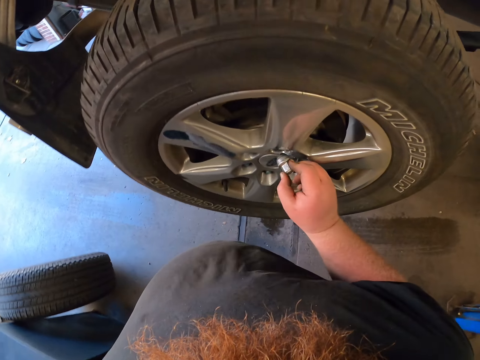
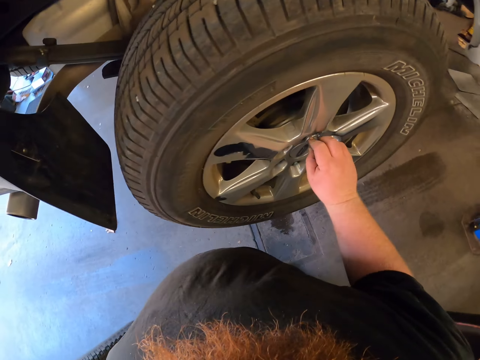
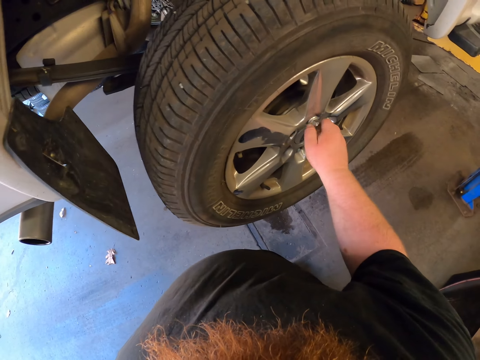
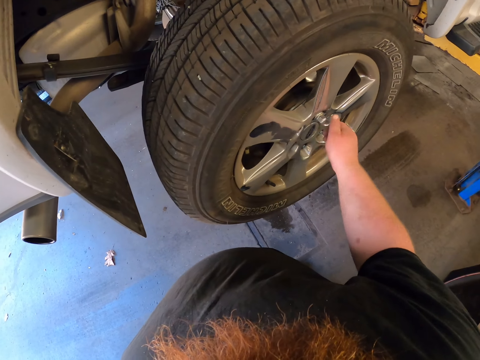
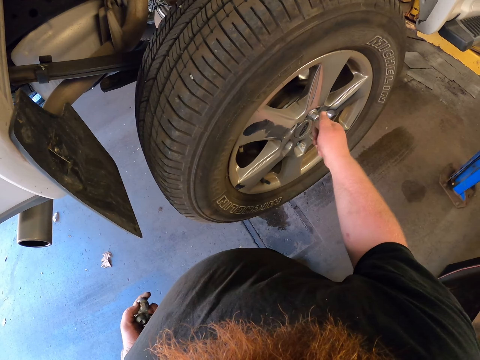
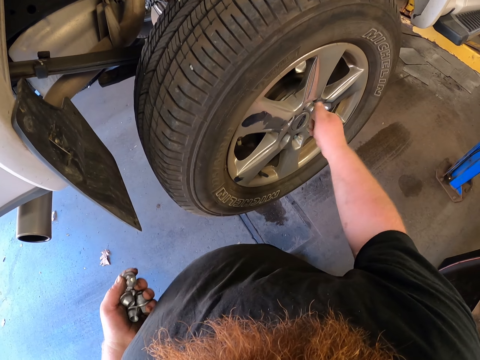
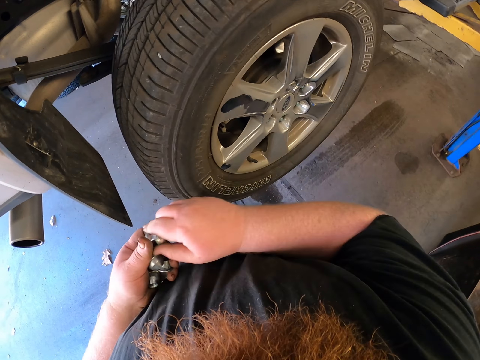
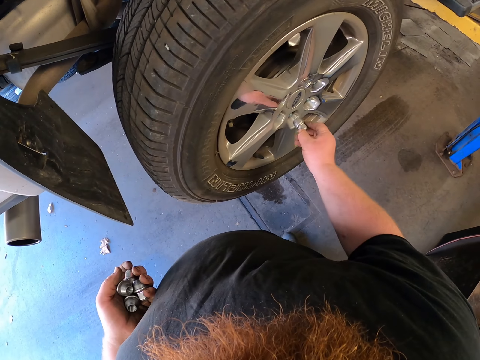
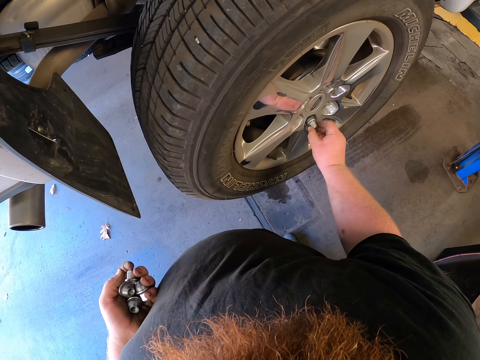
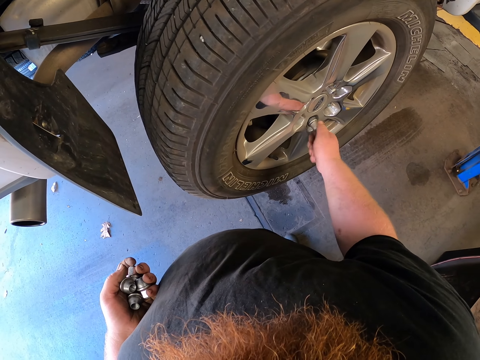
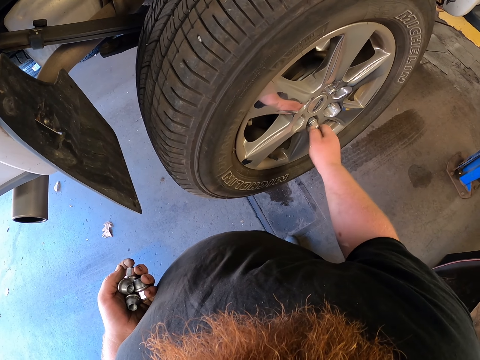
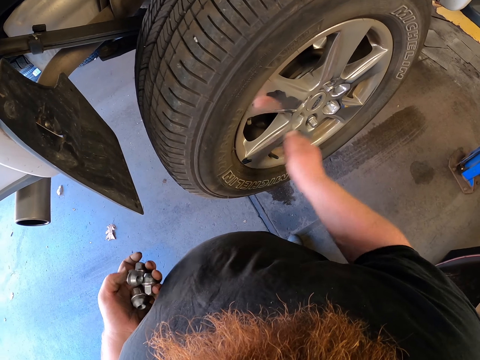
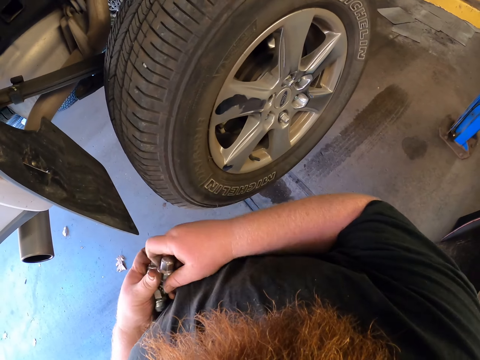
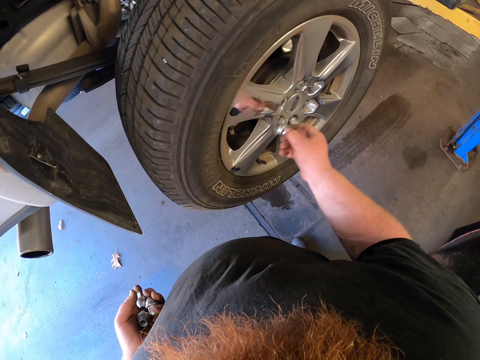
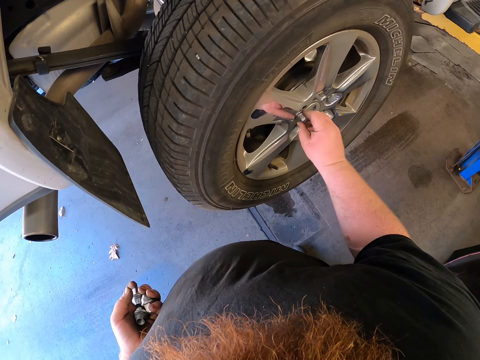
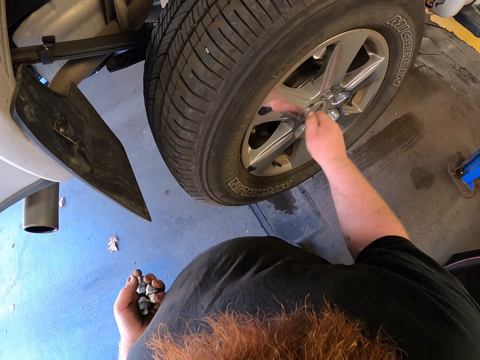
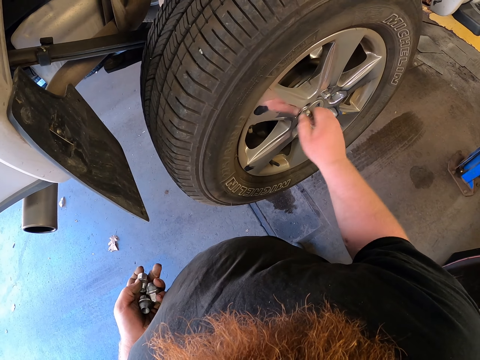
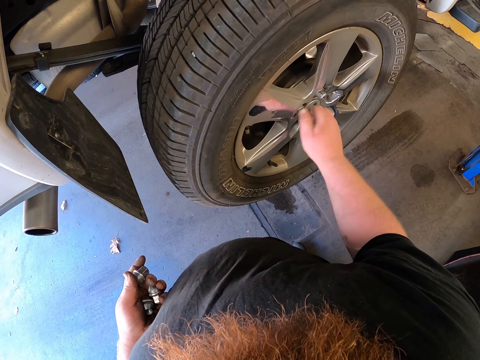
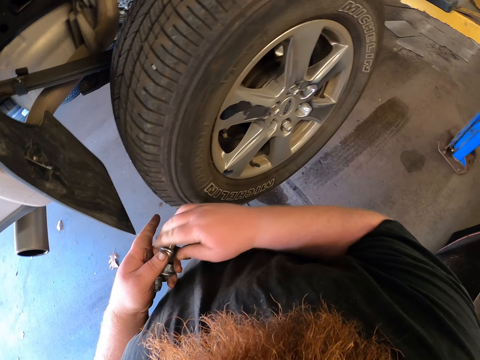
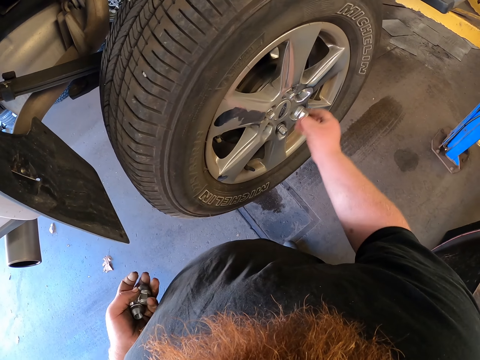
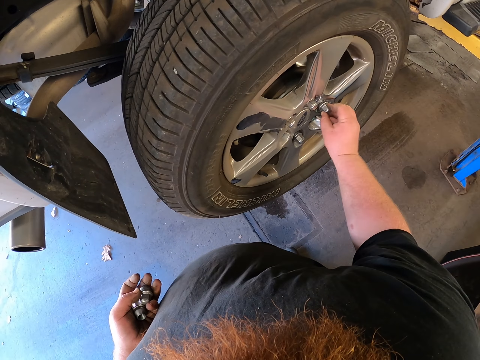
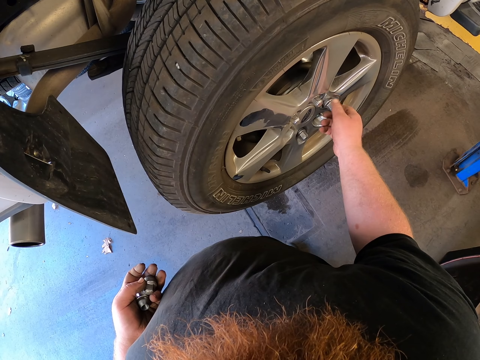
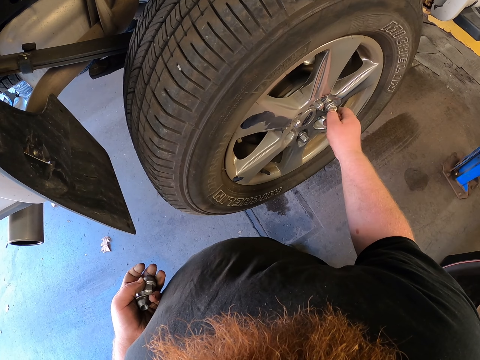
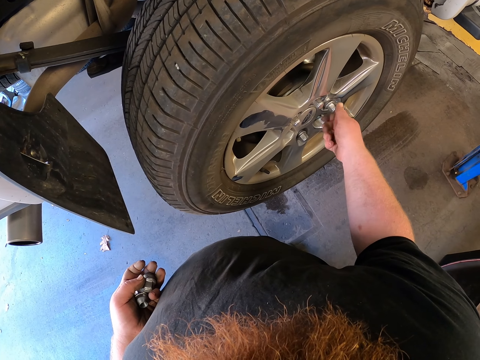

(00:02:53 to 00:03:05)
The camera wearer fastens the lug nut on a tire. They put bolts in the tire rim. They pick a lug nut, fasten the lug nut on the tire. They pick a lug nut, fasten the lug nut on the tire. They pick a lug nut, fasten the lug nut on the tire.

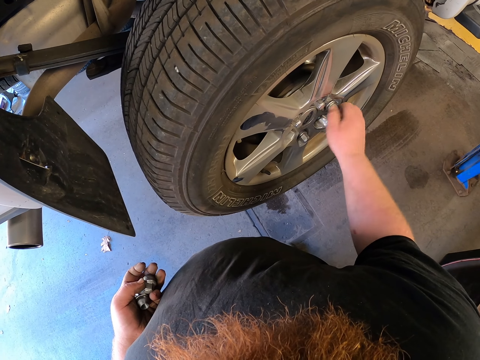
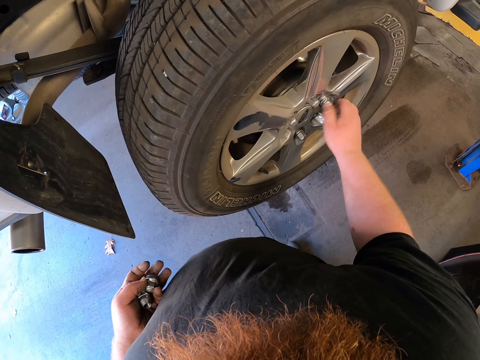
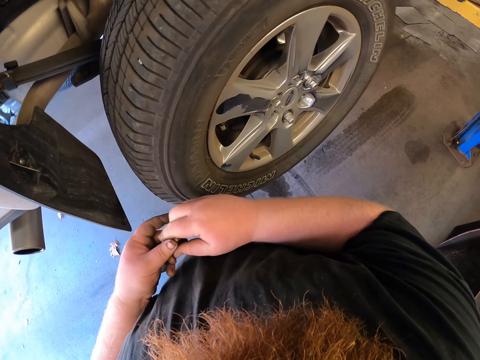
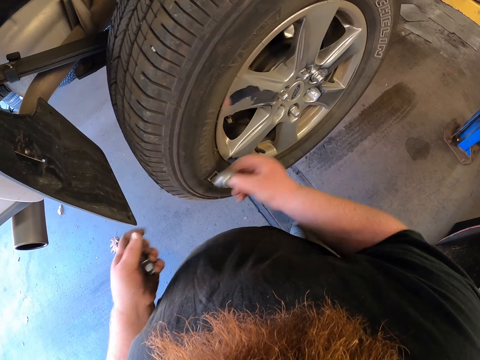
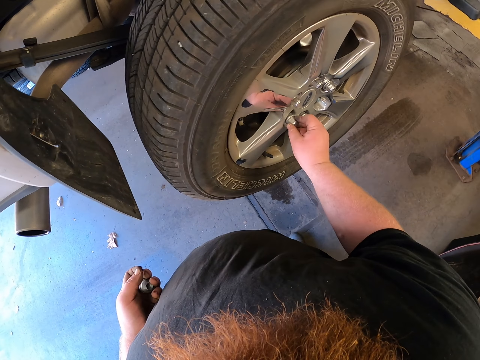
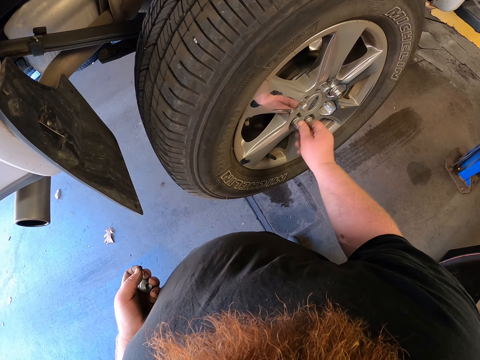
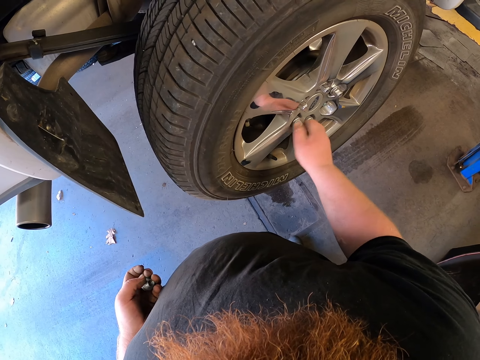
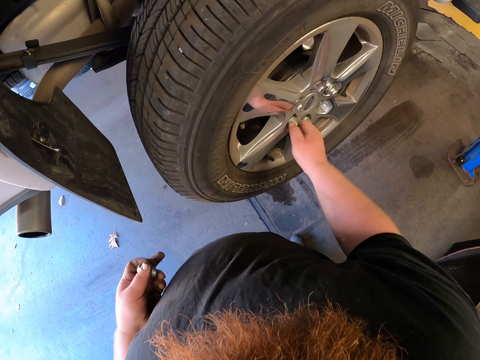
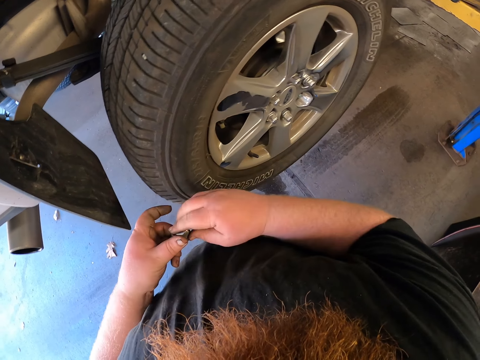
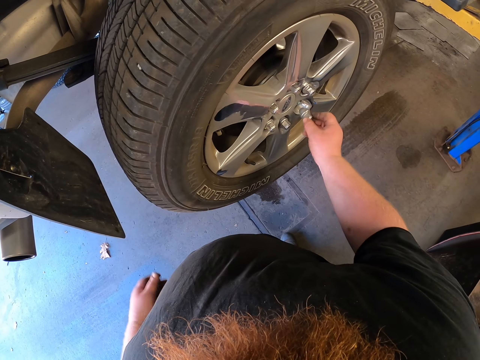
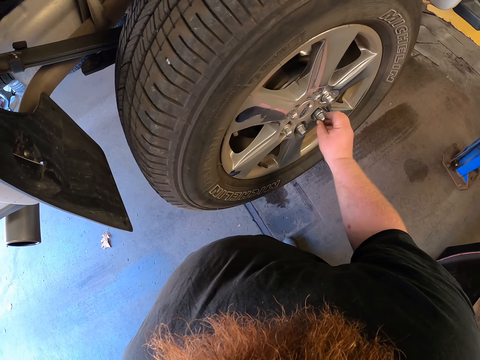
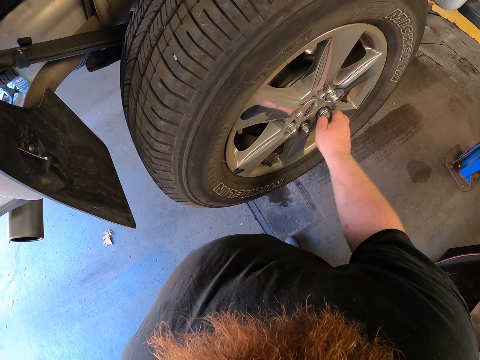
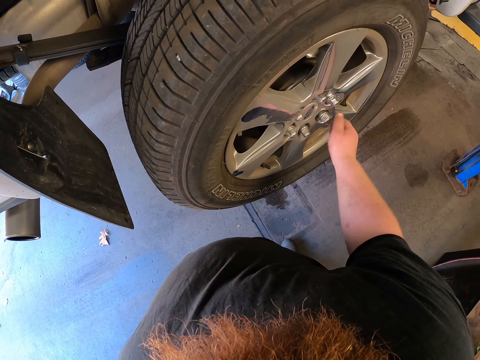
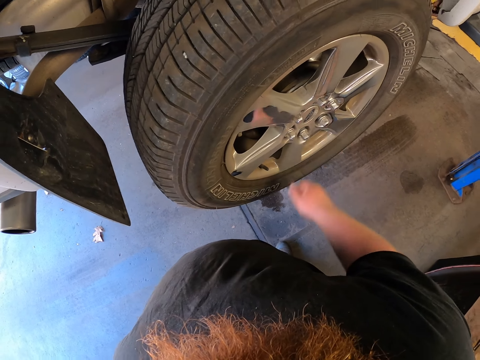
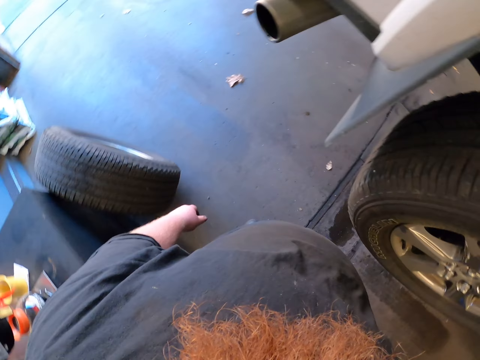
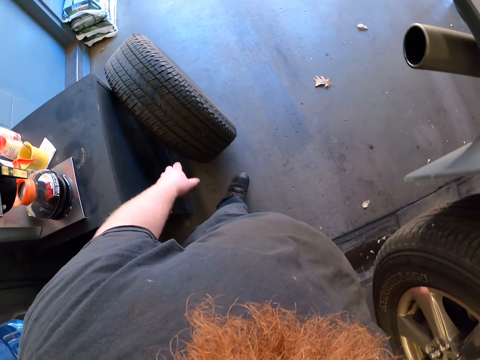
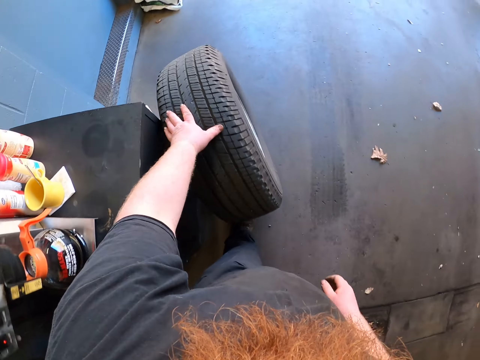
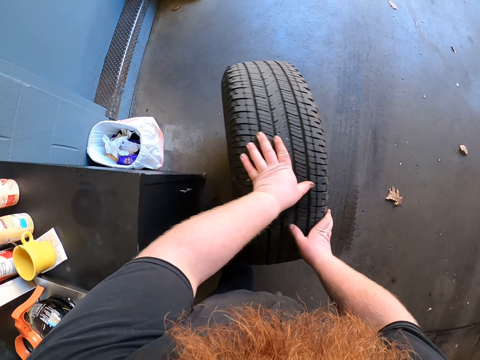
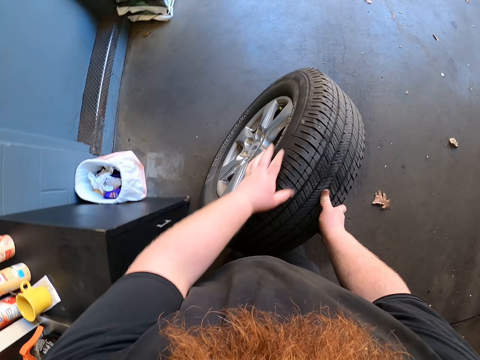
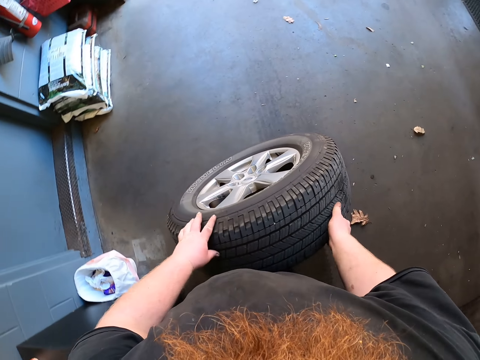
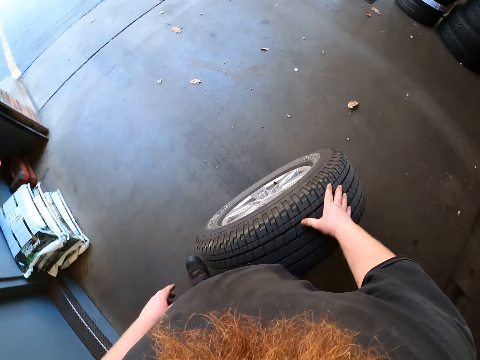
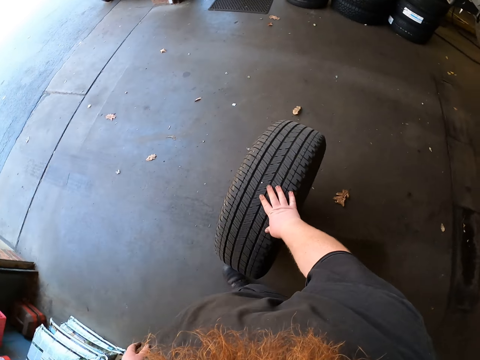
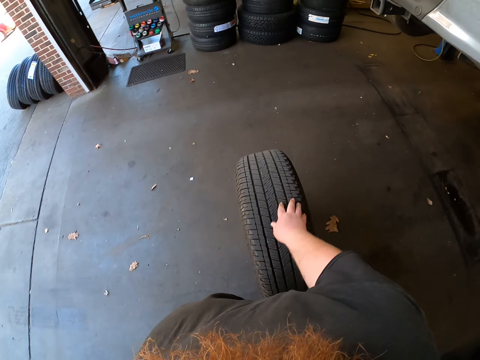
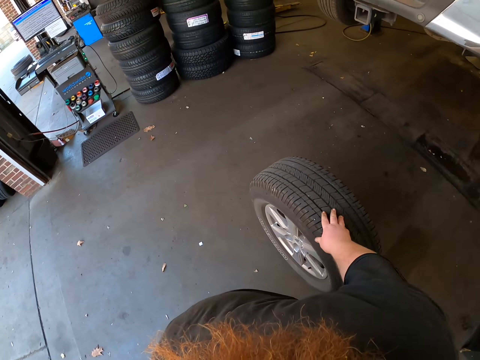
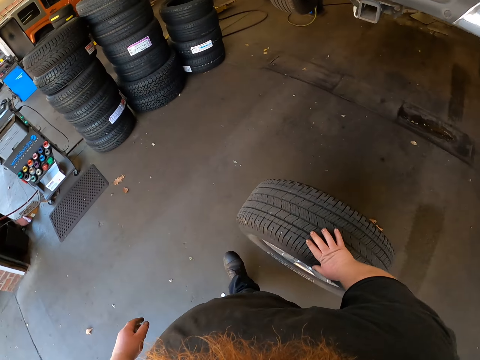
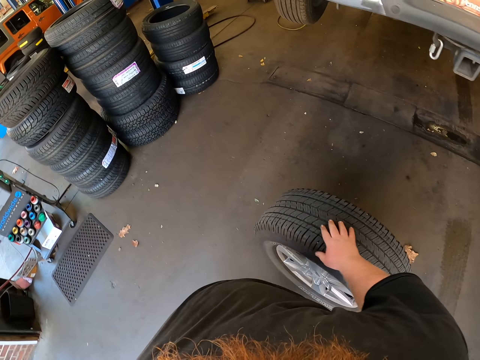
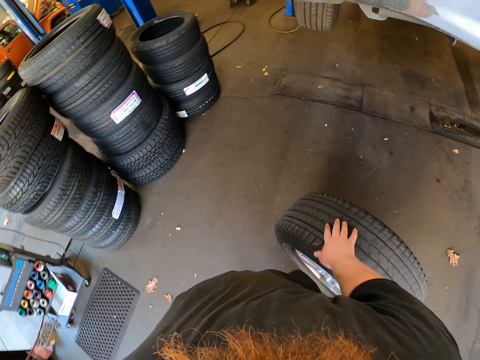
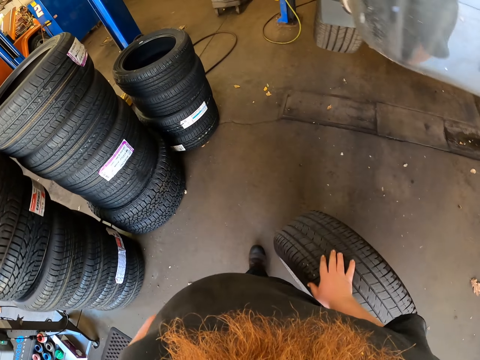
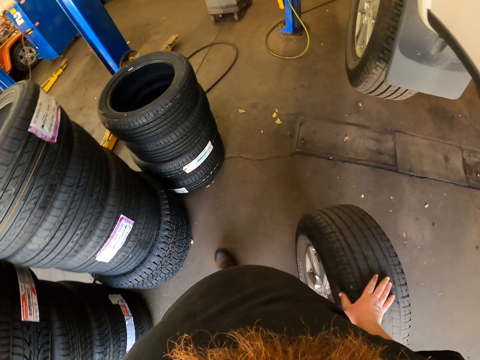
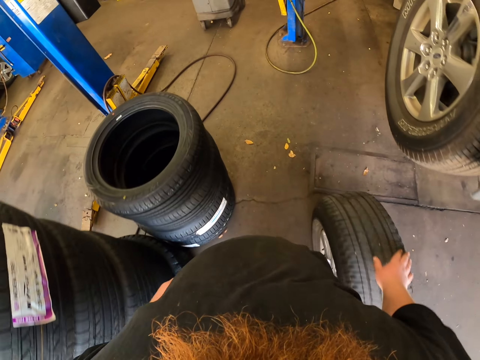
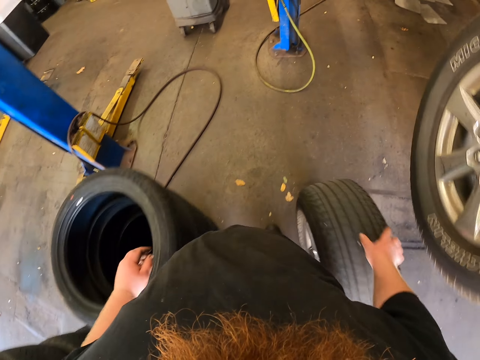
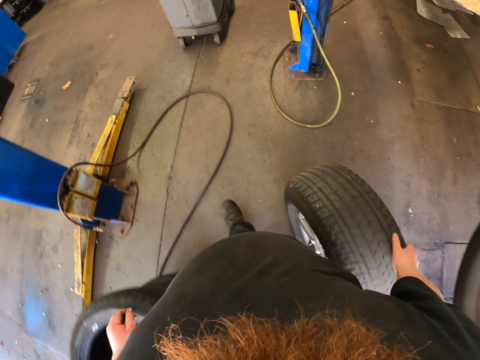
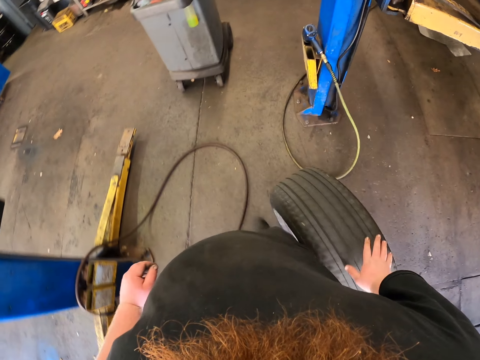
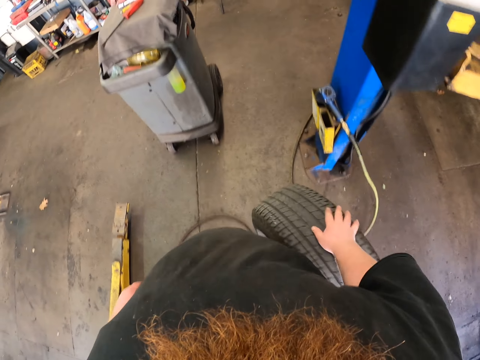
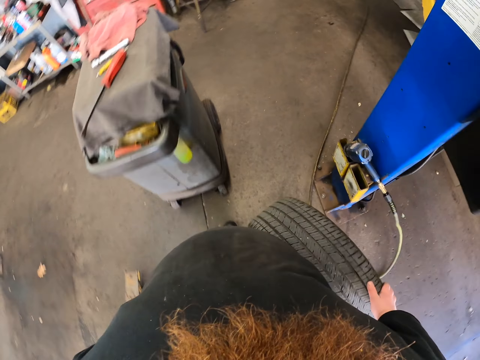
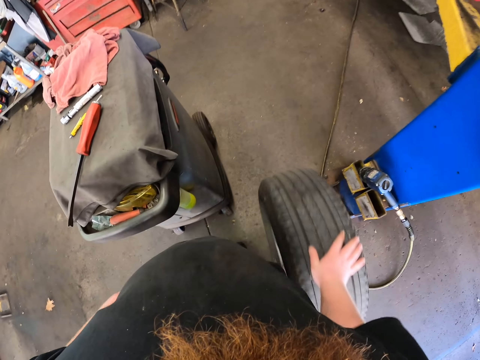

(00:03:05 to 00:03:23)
The camera wearer picks up a lug nut. They fasten the lug nut on a tire. They pick up a lug nut. They fasten the lug nut on the tire. They ride the tire. They turn. They move the tire.
